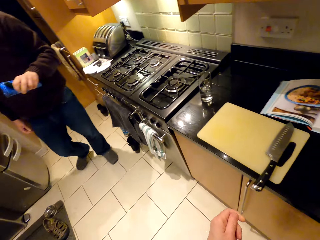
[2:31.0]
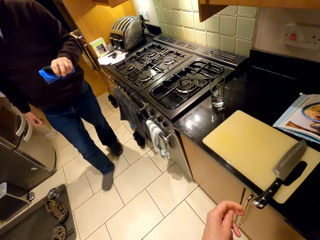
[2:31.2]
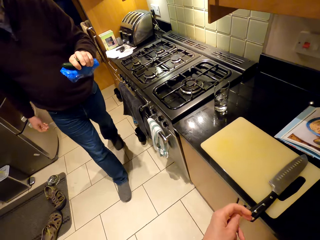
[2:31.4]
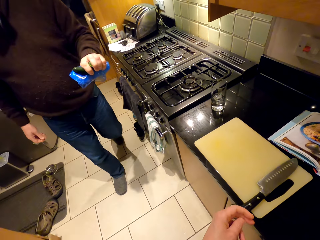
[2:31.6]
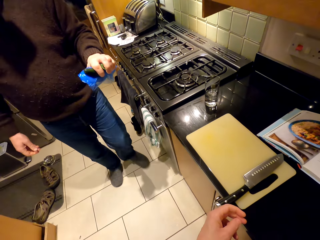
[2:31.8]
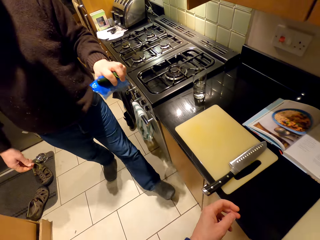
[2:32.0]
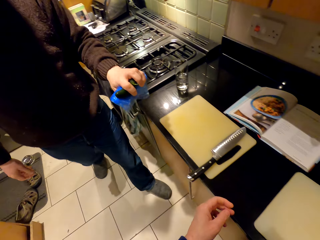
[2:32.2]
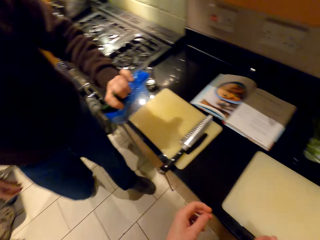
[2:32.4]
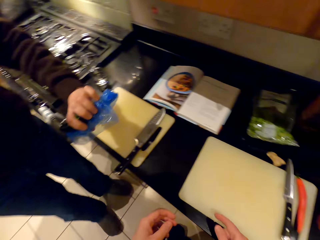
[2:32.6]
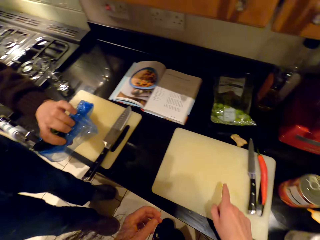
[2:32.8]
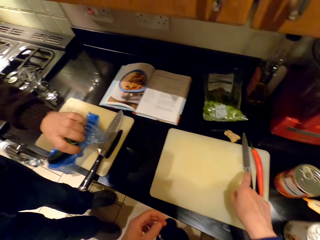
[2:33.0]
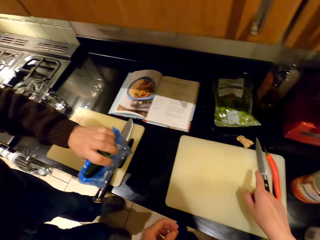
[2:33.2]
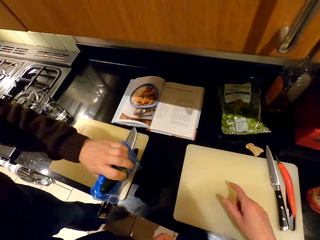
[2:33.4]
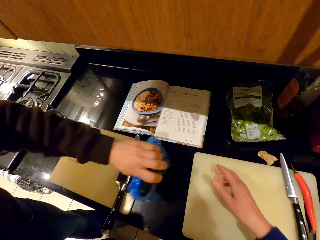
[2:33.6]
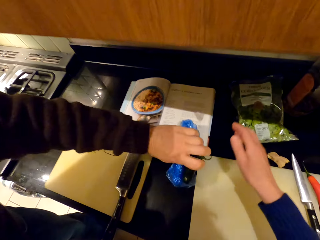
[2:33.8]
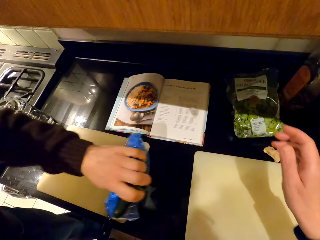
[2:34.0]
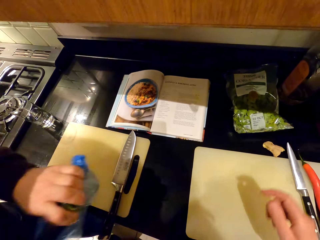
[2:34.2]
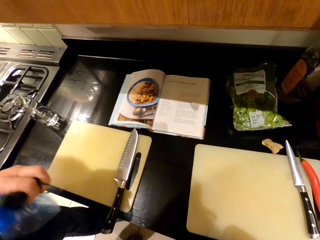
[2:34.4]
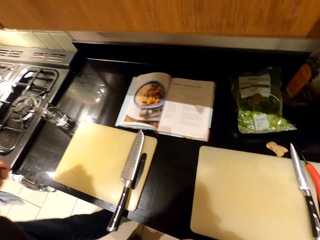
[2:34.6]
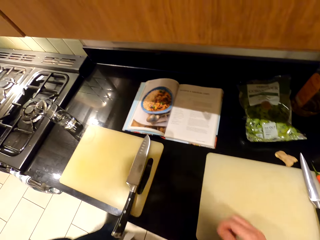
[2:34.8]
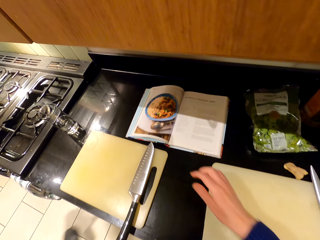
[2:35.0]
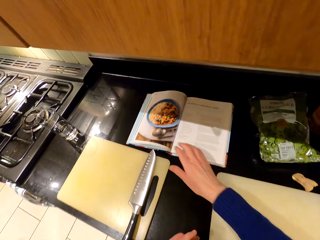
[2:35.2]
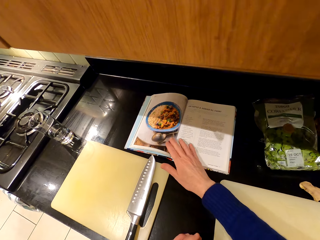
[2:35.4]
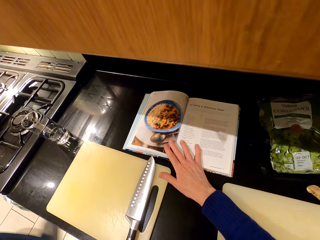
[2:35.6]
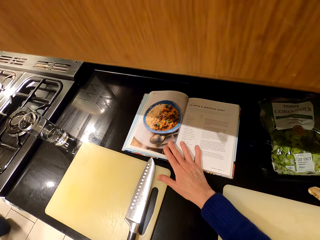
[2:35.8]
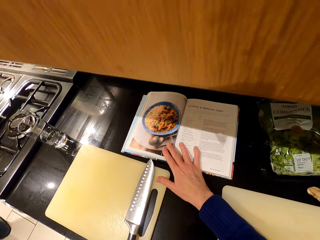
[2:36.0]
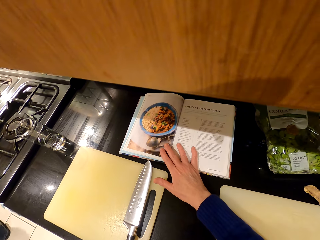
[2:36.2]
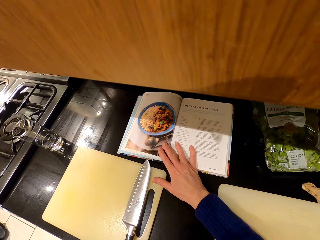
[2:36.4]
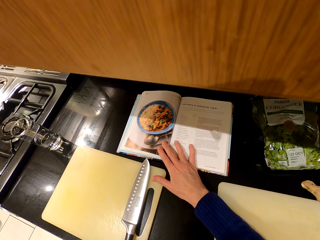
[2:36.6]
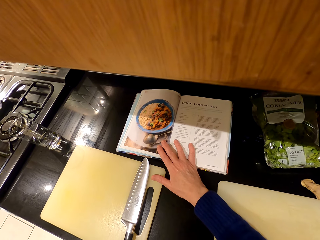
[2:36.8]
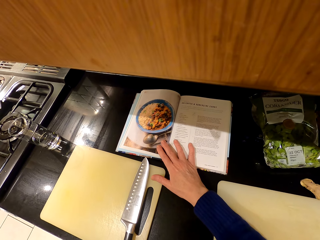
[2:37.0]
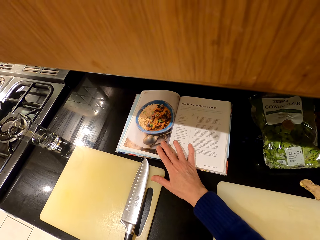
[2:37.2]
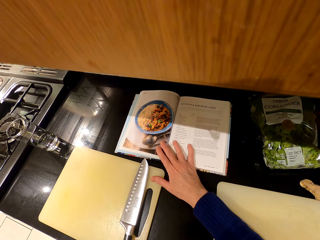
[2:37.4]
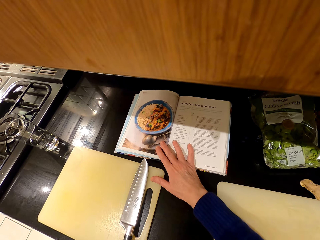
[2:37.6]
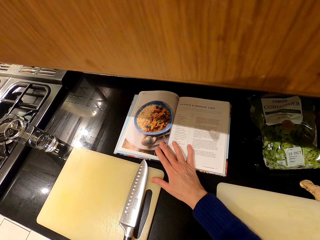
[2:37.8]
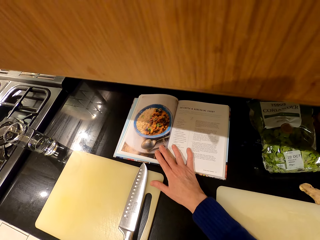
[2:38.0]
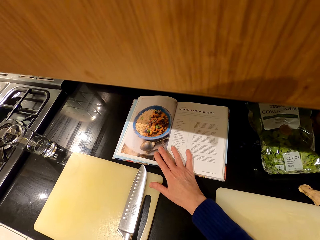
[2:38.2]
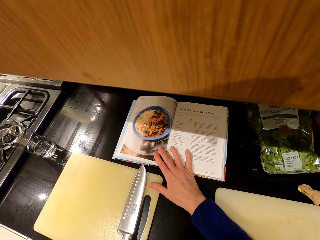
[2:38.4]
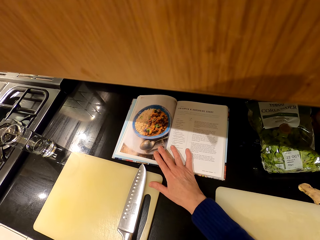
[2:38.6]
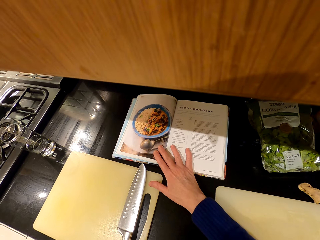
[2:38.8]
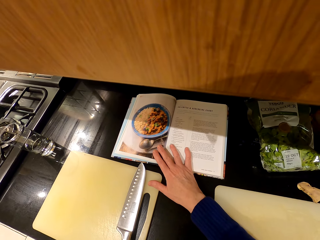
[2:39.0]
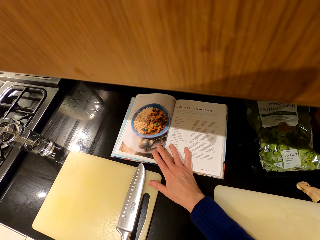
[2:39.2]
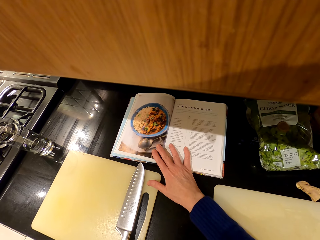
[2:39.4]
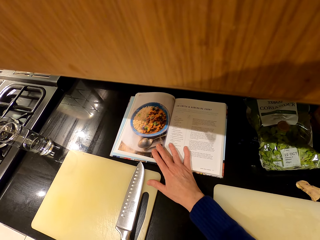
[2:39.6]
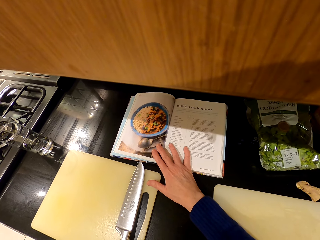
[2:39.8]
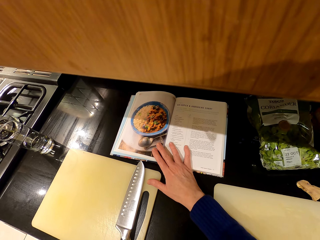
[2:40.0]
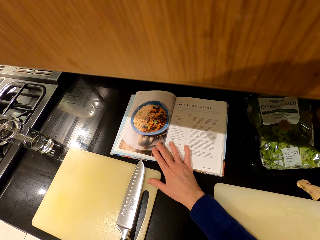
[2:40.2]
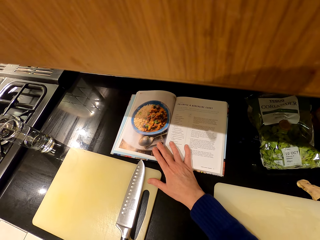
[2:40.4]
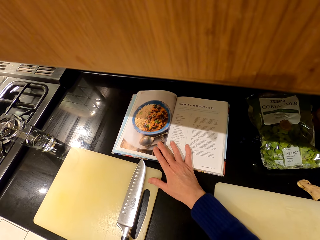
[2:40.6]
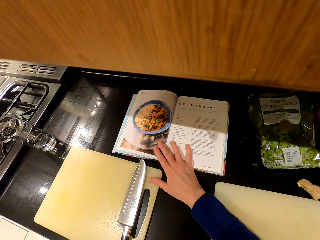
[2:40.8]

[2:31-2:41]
A person walks around. The person moves his hand. The camera wearer stands next to the countertop. They read the cook book.

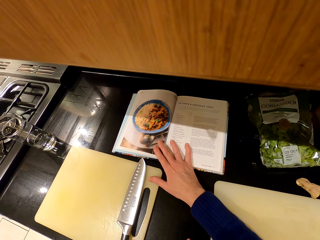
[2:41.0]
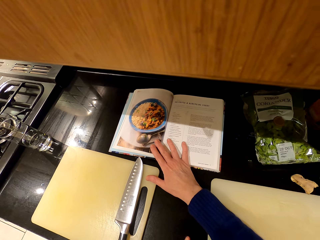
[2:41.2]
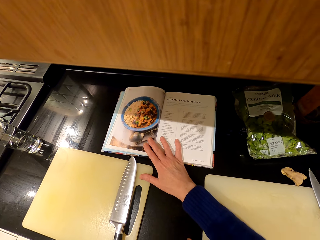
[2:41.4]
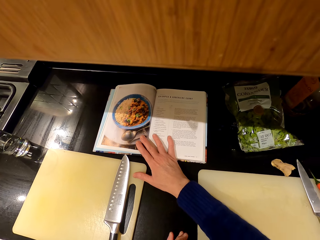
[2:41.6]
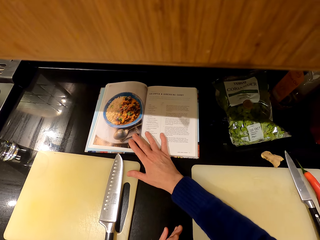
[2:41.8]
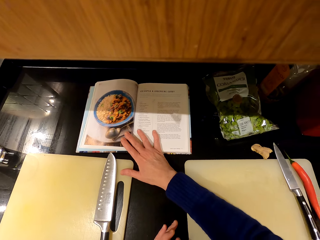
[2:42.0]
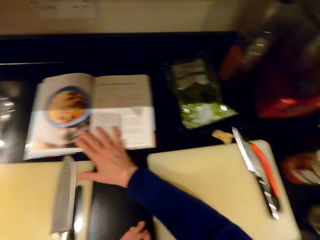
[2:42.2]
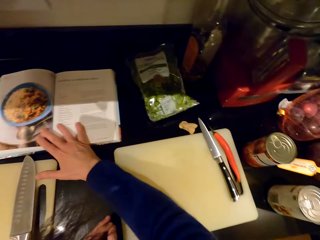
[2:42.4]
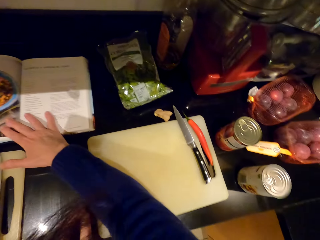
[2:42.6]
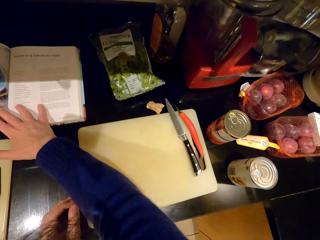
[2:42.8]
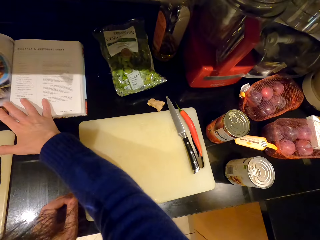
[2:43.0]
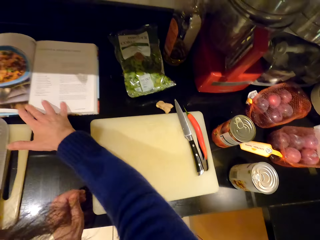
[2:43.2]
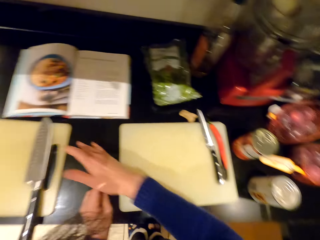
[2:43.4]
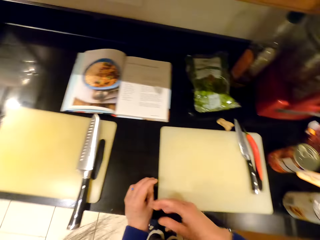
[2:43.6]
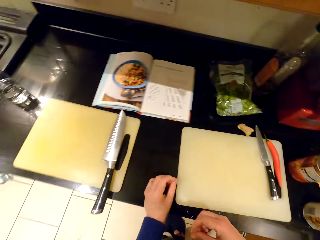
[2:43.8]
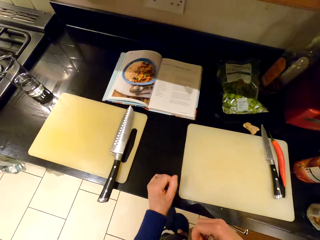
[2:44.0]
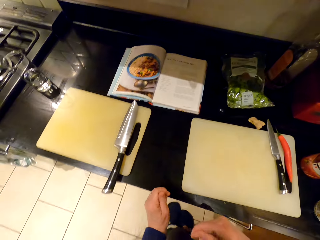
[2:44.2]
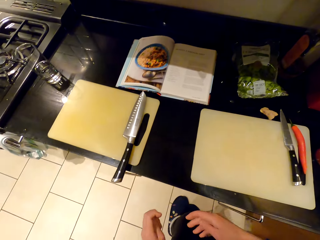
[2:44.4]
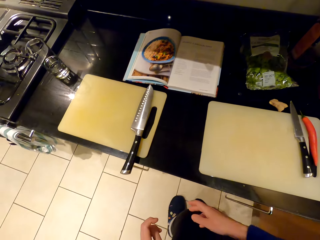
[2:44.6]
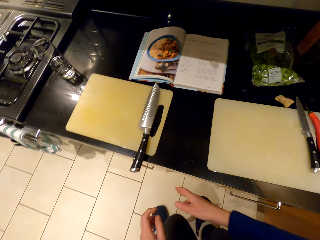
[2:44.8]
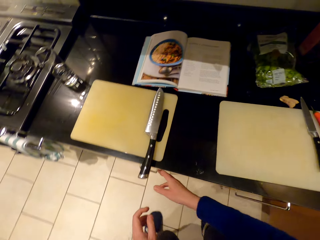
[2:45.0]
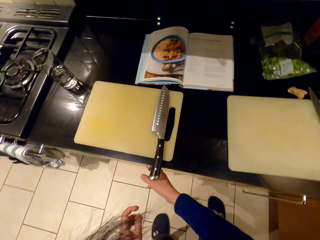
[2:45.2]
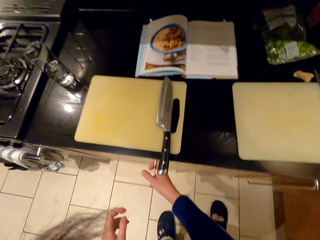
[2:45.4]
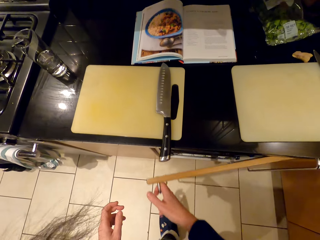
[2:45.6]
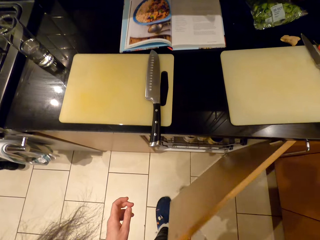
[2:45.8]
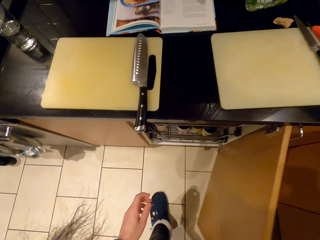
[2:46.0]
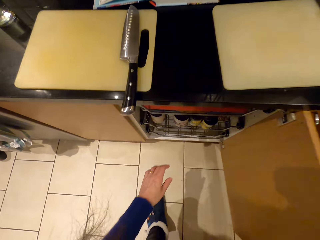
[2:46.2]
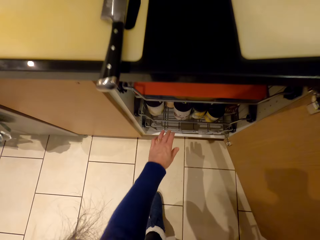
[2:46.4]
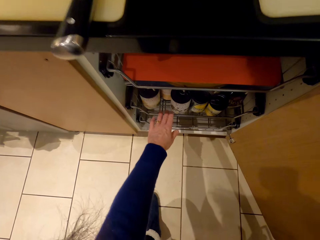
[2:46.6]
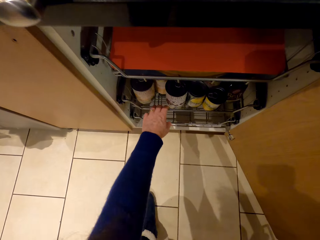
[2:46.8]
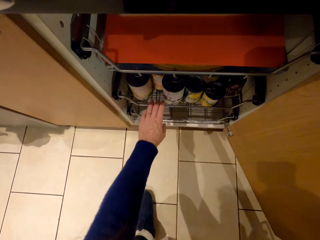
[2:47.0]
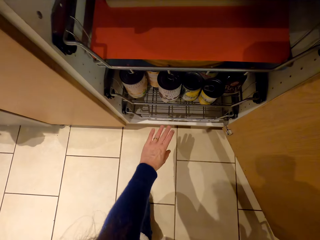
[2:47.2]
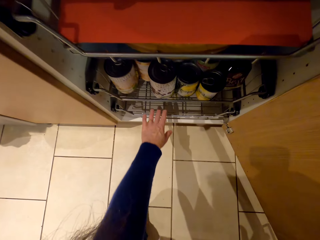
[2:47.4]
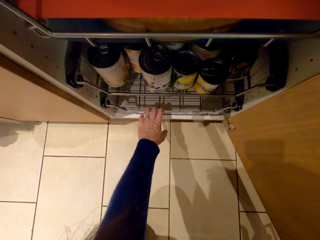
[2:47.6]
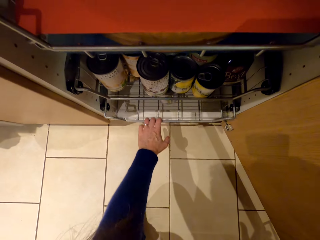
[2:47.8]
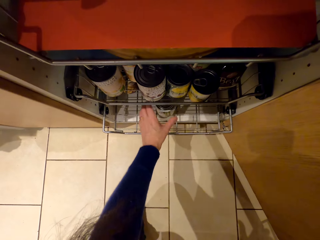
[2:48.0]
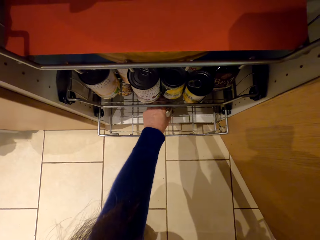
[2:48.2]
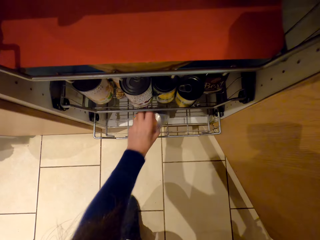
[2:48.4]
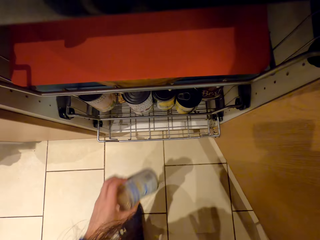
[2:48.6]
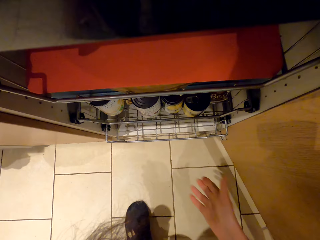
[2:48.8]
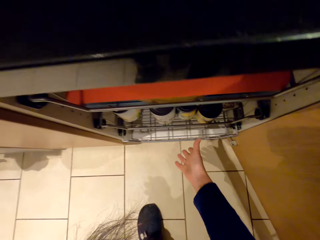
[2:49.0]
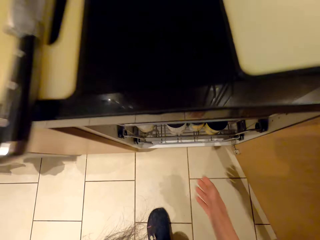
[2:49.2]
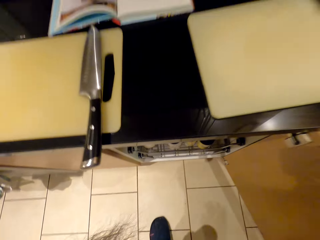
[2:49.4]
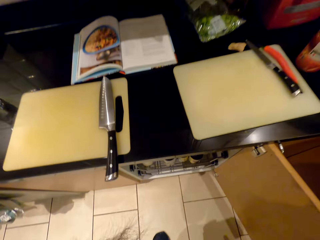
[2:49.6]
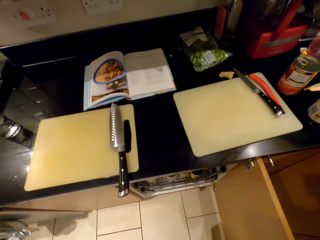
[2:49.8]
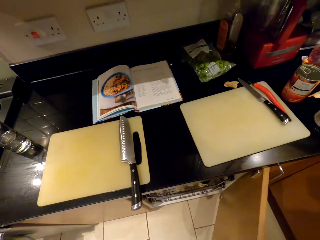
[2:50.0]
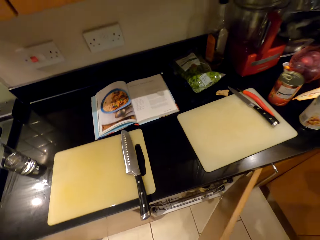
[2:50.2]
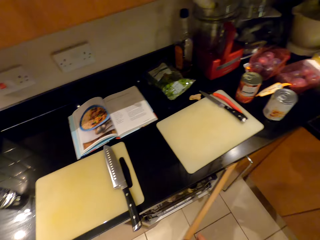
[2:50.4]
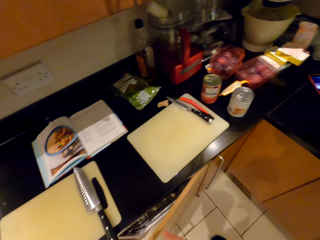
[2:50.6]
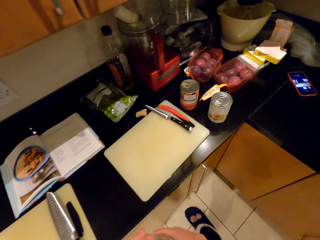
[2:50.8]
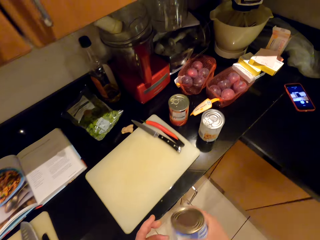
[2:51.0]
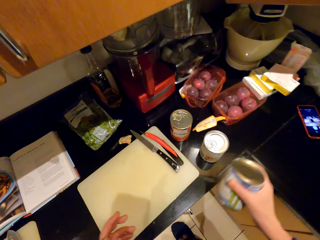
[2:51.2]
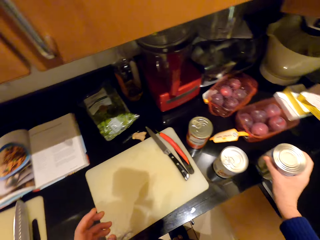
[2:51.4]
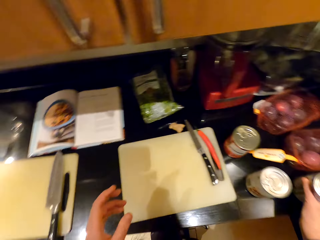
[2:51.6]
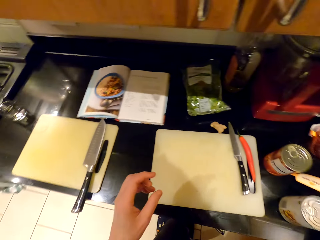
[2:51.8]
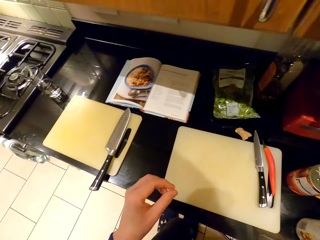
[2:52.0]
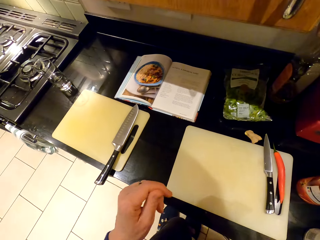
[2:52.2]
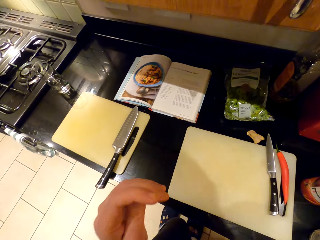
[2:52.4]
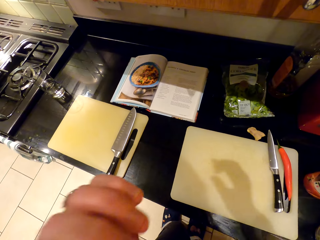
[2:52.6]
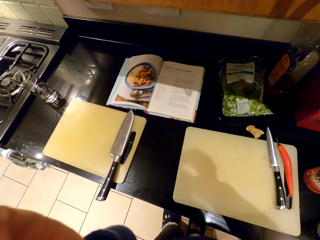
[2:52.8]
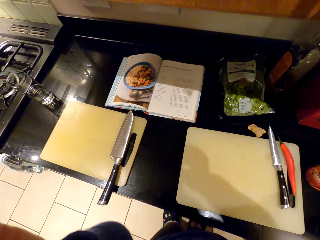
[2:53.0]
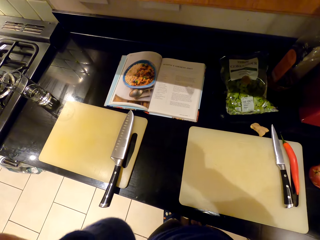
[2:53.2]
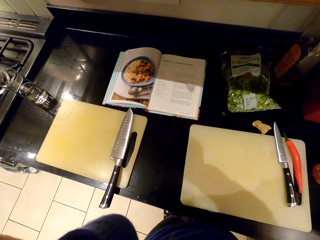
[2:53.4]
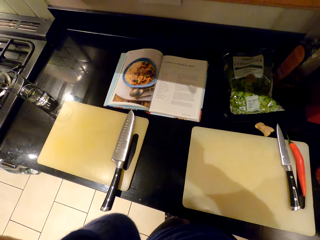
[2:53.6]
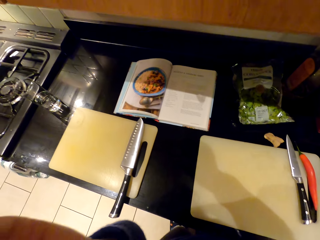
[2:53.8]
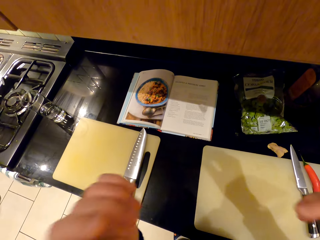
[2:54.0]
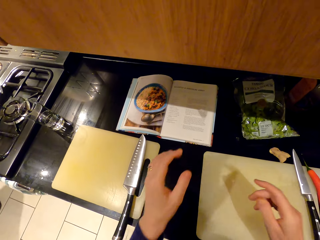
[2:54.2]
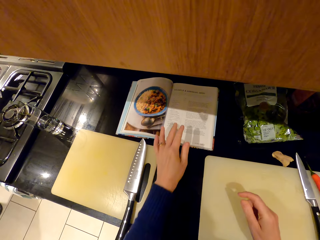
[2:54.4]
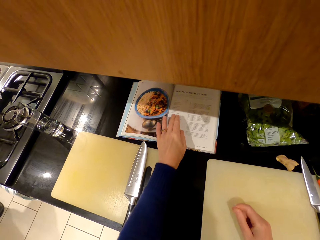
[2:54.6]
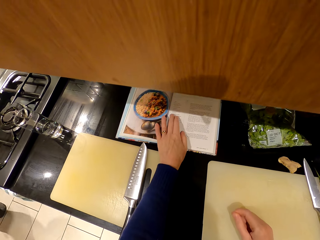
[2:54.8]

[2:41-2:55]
The camera wearer looks around. They open the kitchen cabinet. They pull the drawer. They pick up the tin. They shut the kitchen cabinet. They place the tin on the countertop. They adjust the camera.
